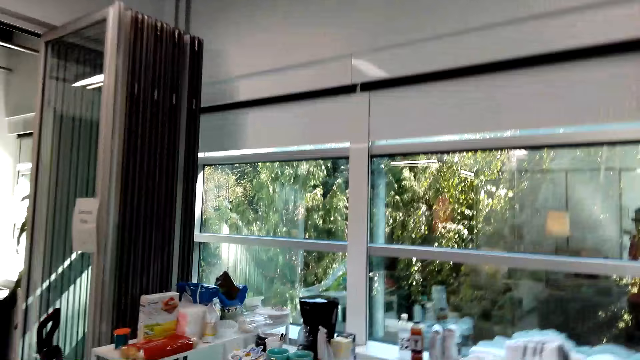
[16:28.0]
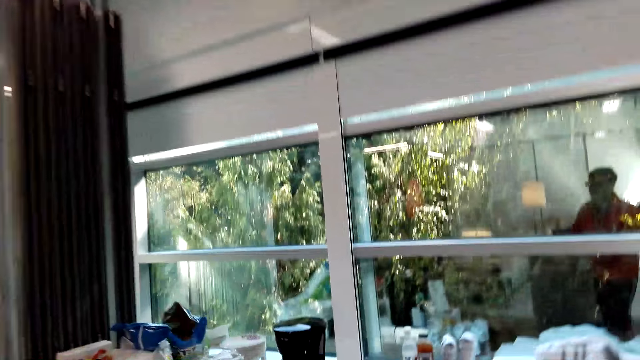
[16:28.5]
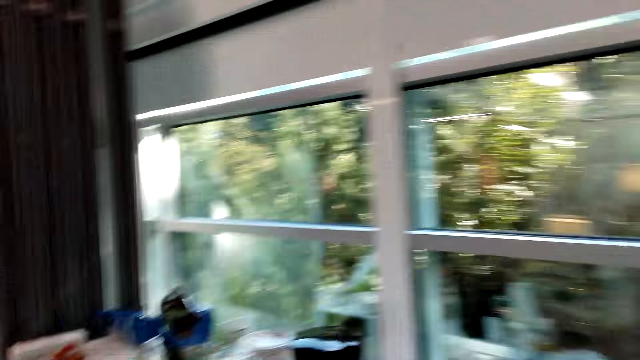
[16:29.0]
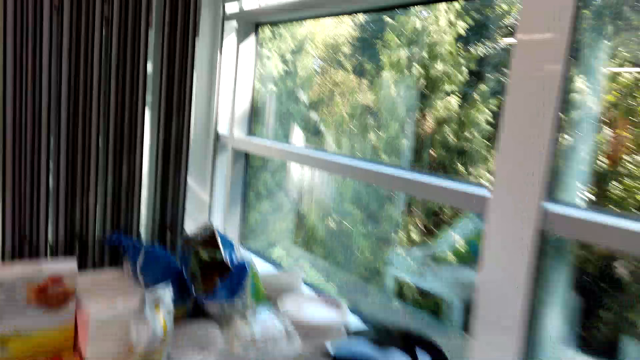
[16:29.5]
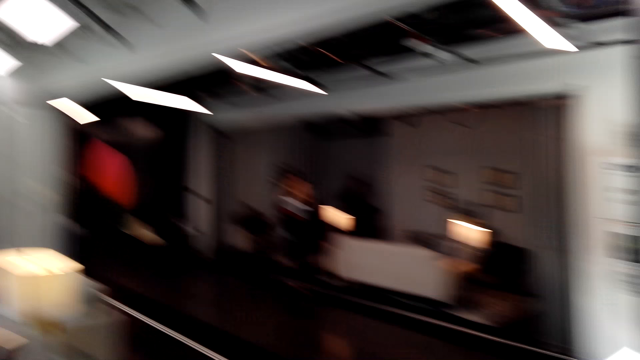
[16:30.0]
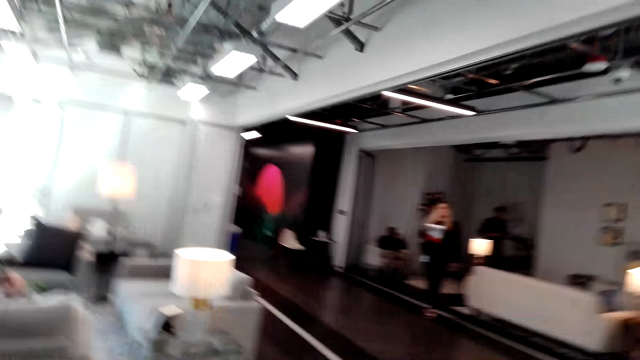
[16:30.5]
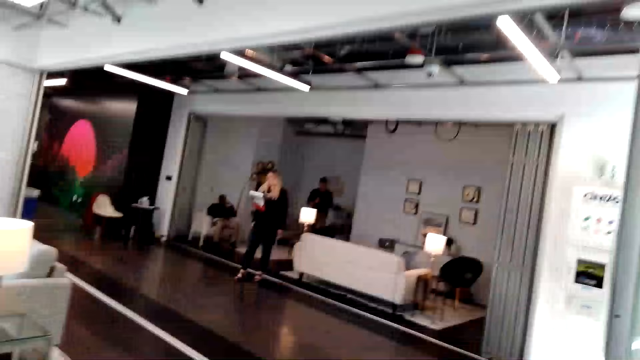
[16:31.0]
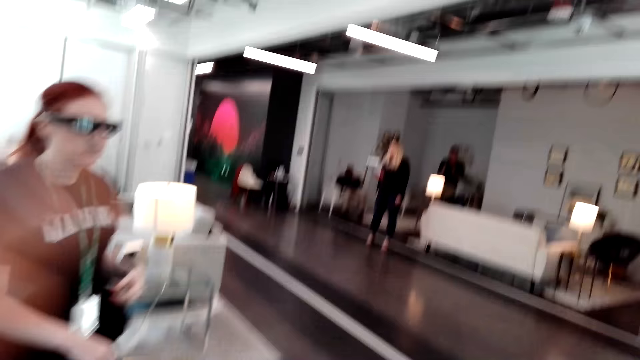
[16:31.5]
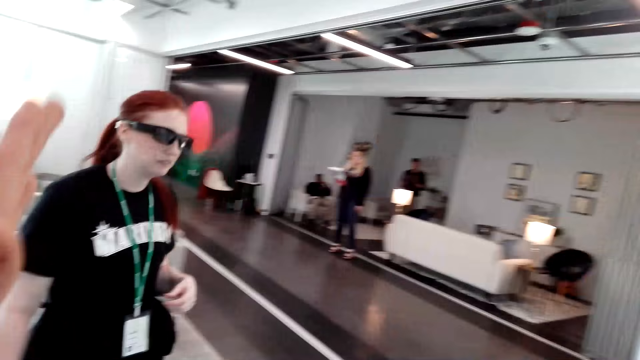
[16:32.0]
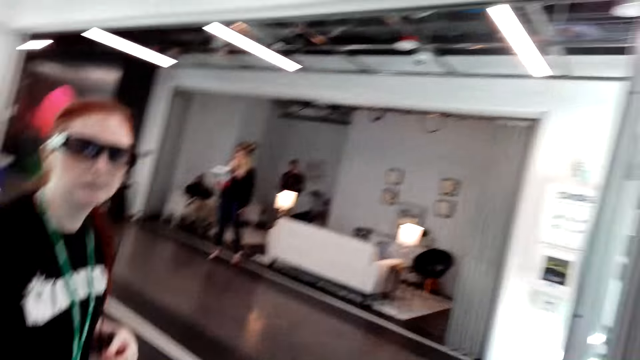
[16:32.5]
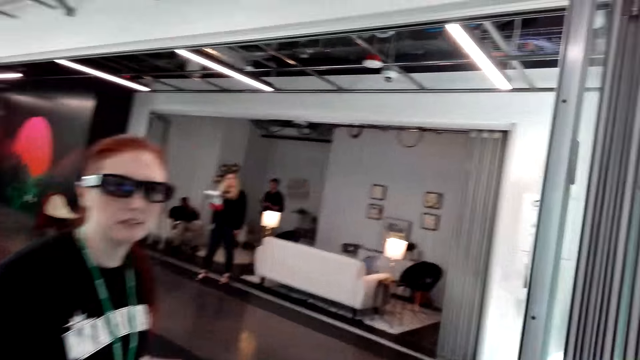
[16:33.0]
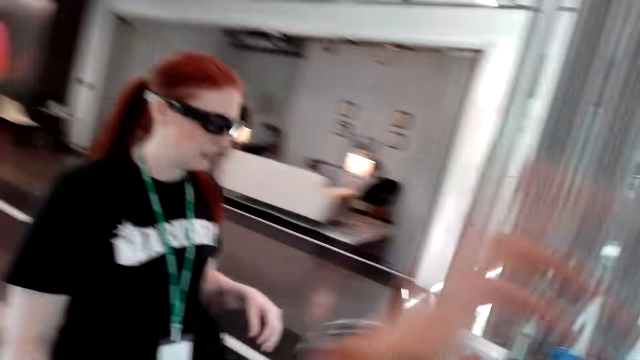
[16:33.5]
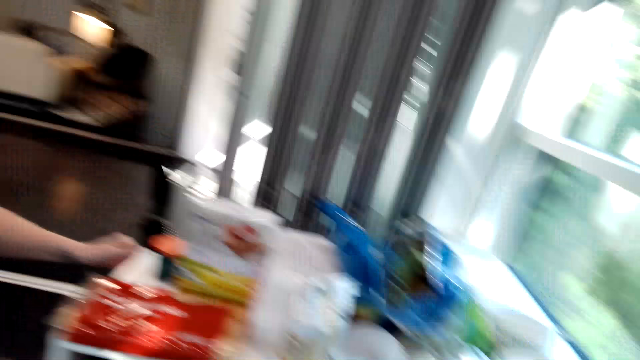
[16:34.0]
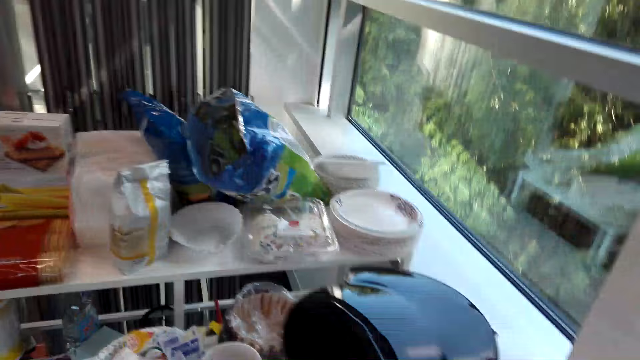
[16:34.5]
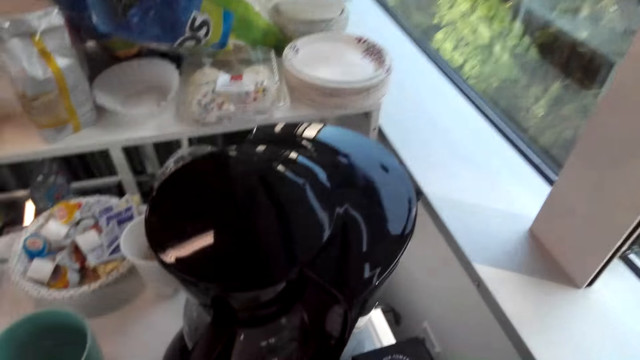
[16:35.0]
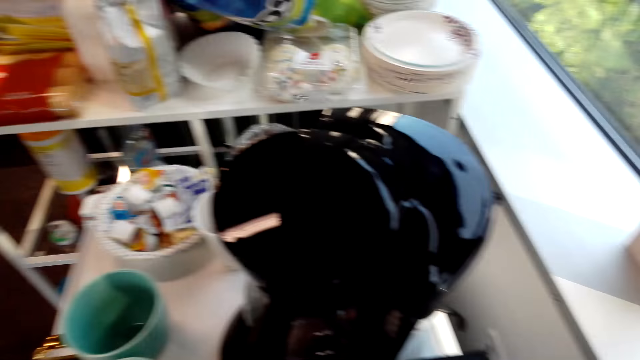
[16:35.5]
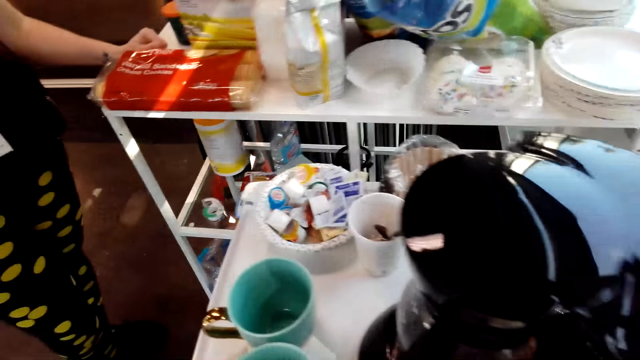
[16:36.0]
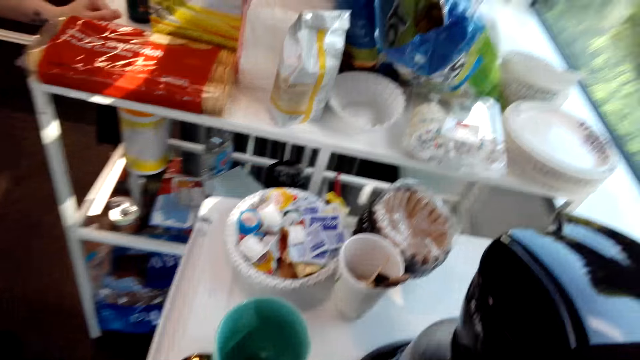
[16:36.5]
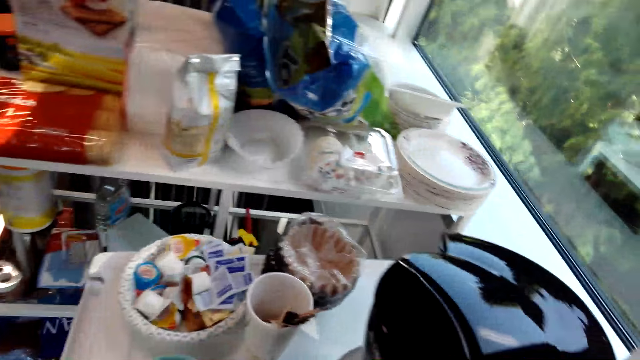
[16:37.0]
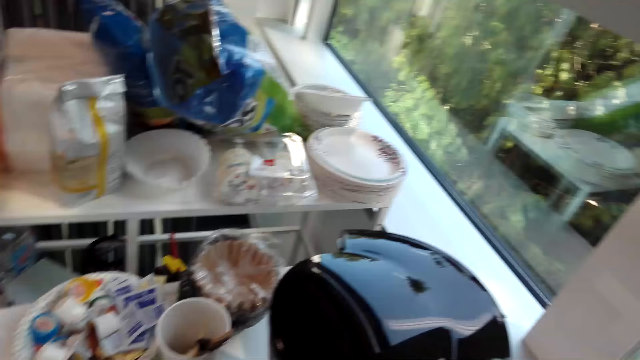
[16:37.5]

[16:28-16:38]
The camera wearer turns around and dialogues with the woman. The woman walks beside the camera wearer. The camera wearer opens the coffee maker. They stand beside the table.

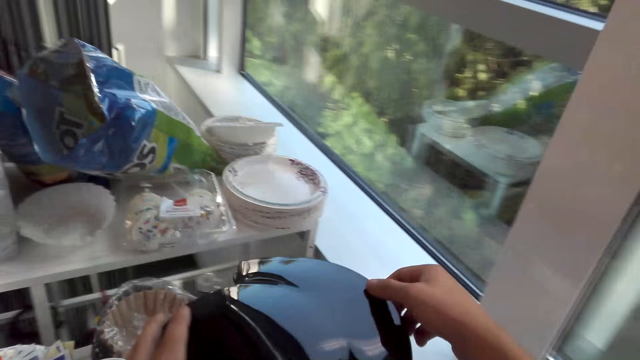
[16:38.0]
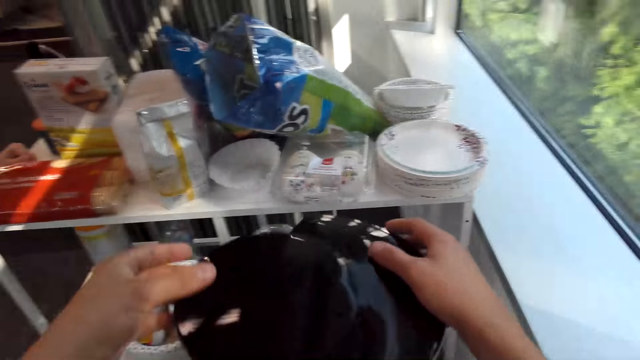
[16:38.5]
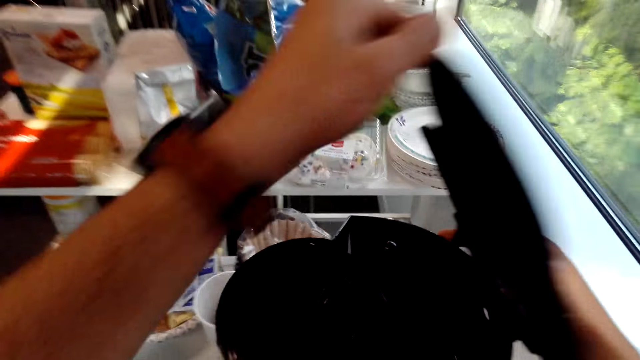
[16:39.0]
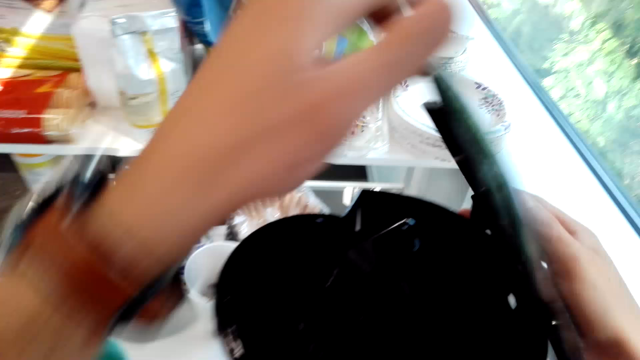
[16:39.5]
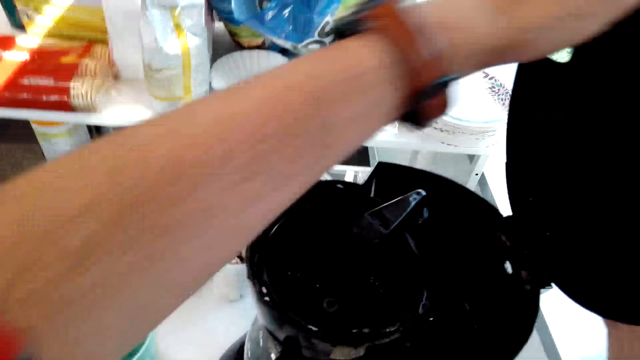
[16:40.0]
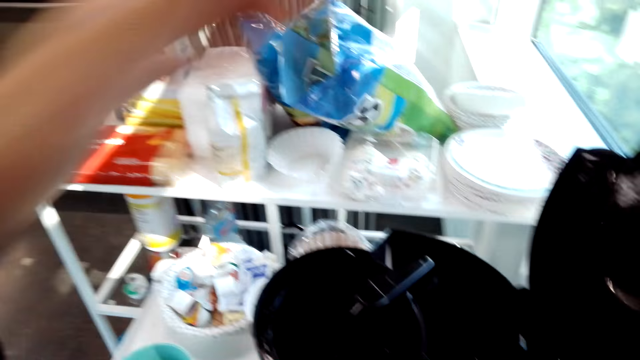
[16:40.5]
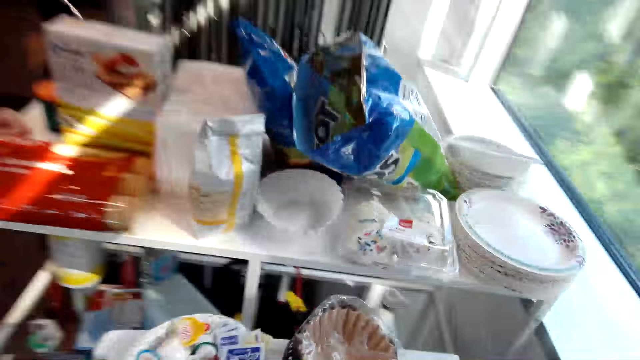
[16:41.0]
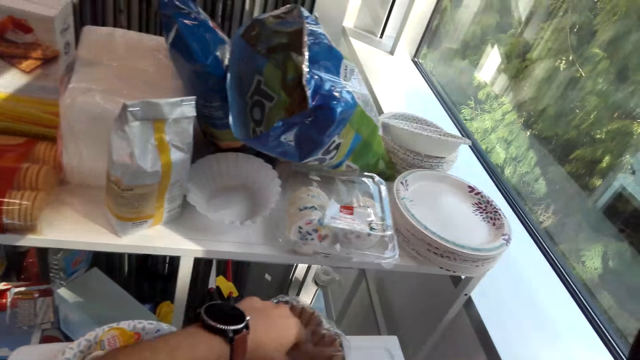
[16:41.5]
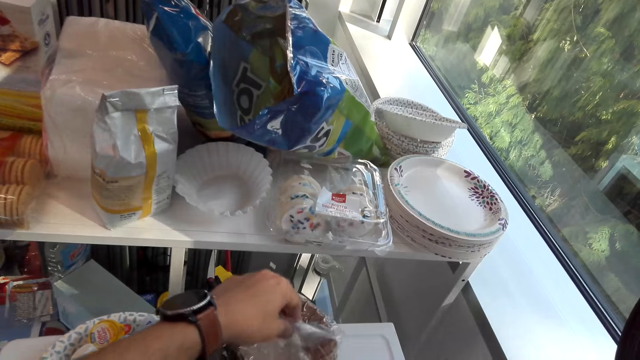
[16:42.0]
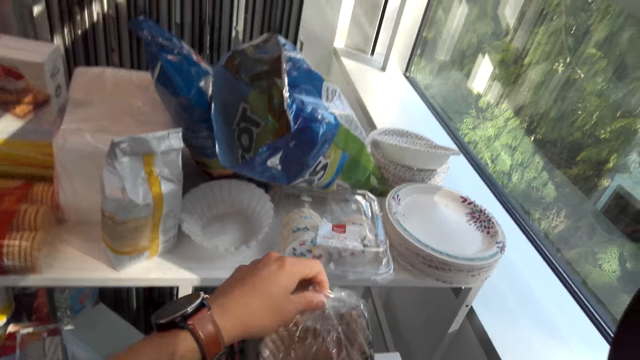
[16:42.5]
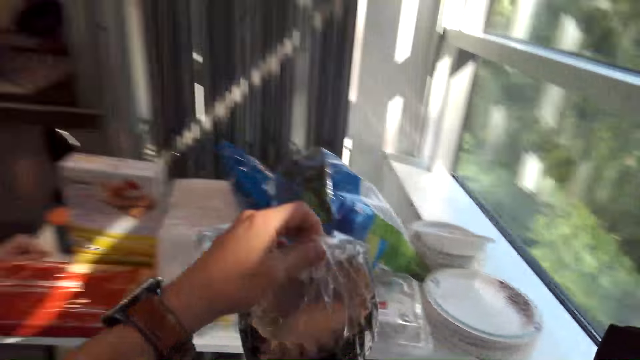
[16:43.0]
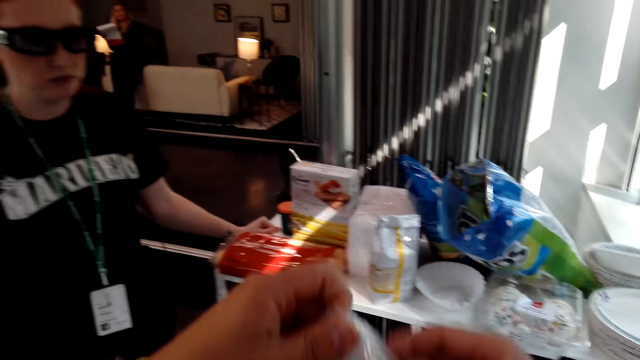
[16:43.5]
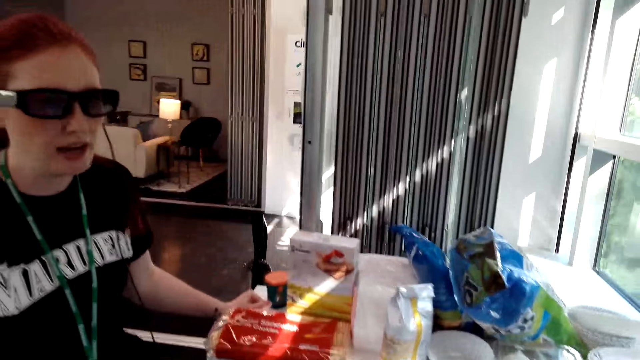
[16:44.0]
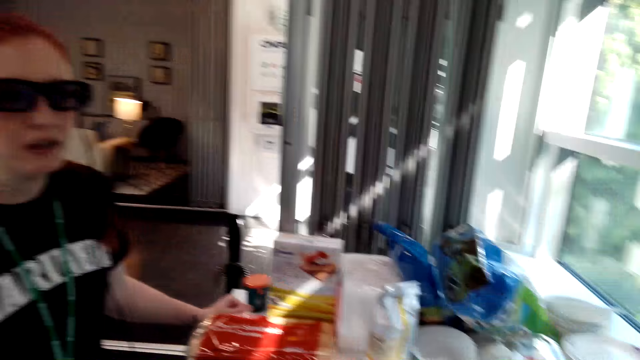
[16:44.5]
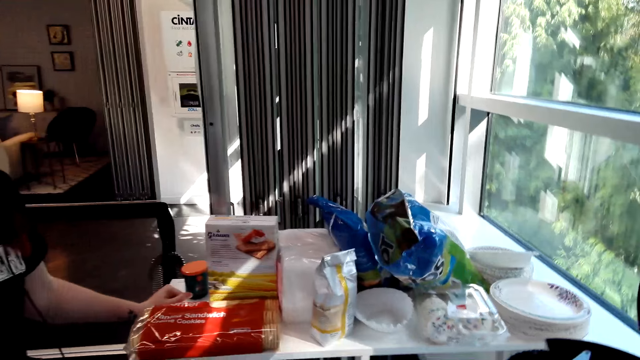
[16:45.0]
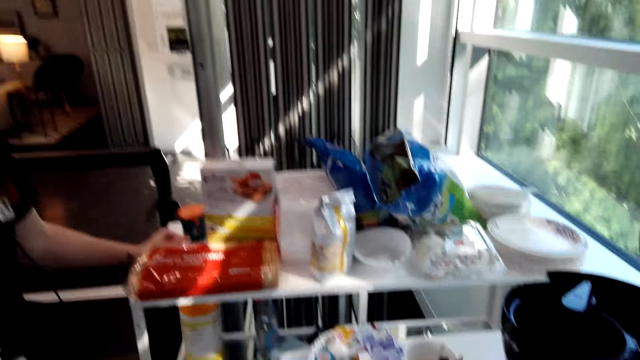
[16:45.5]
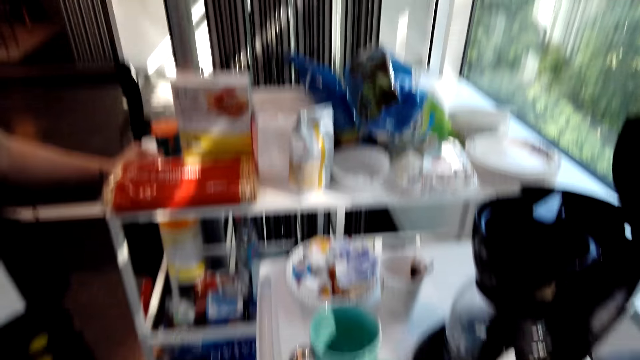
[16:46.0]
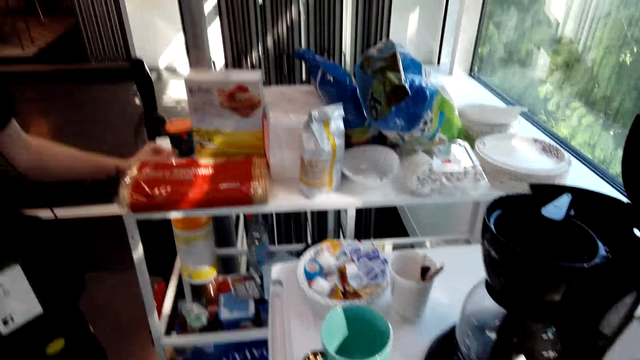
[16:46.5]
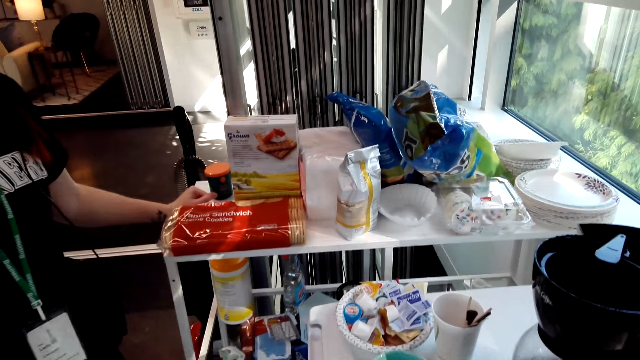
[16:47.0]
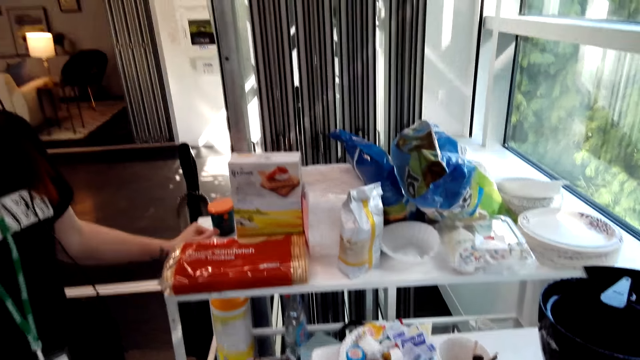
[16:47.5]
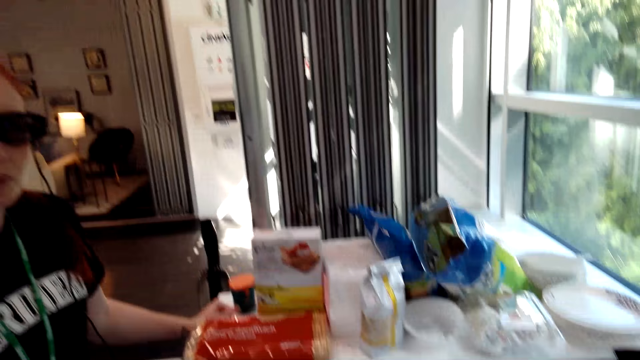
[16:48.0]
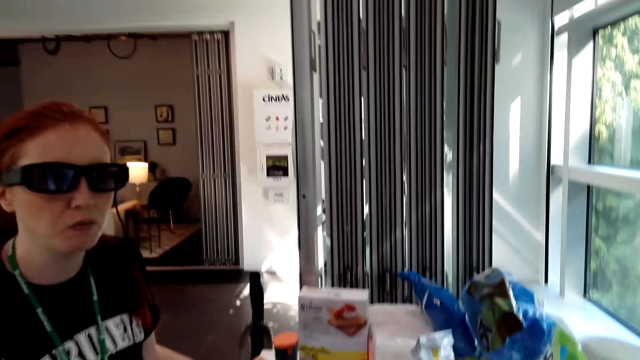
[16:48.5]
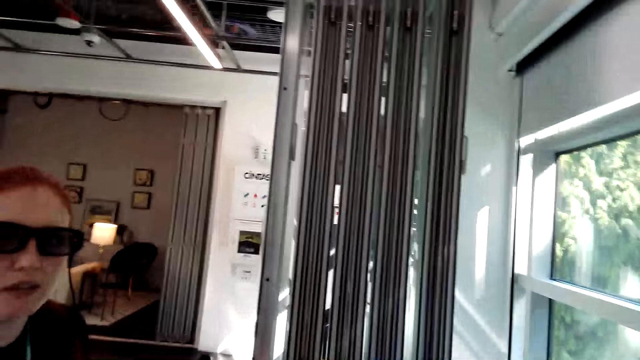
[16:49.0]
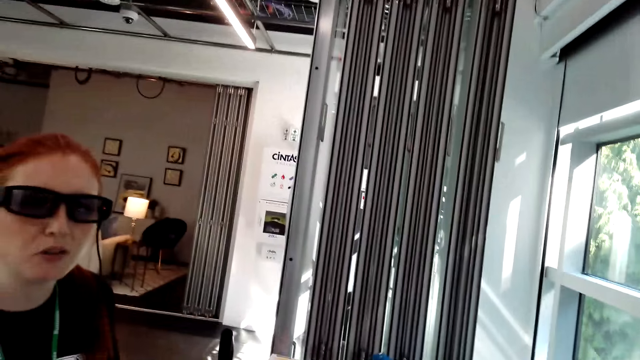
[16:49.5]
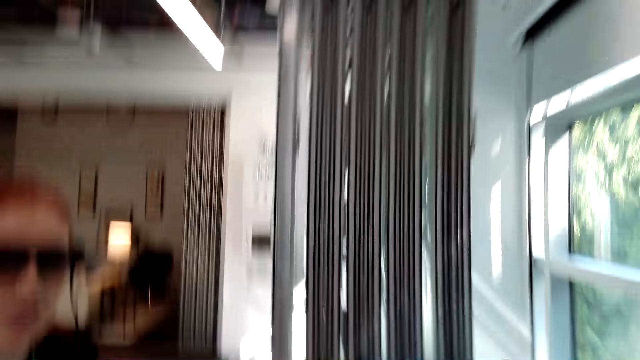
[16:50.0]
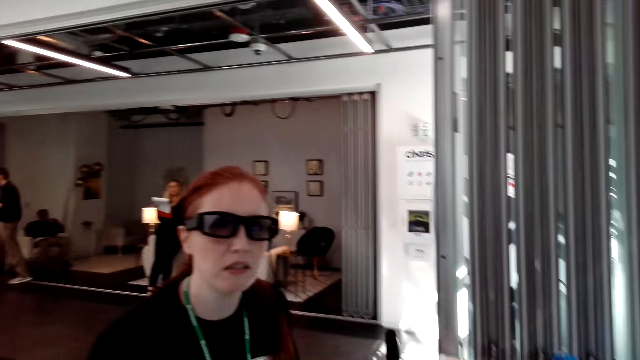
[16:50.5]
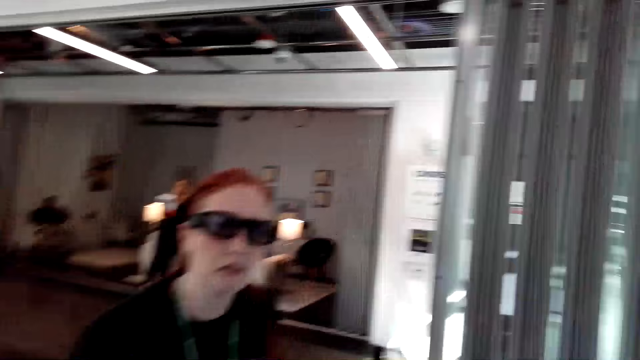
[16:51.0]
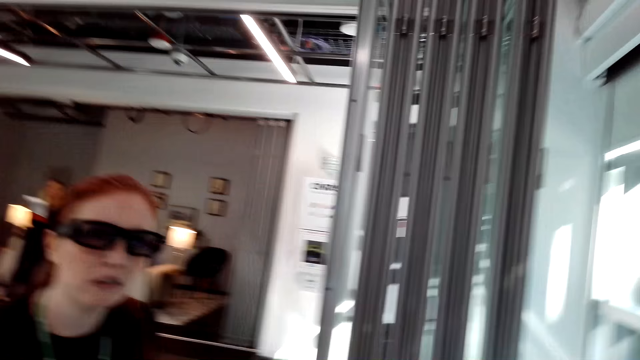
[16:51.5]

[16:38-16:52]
The camera wearer opens the boiler. They take a bag of coffee filters or plastic bag from the table. They hold the bag of coffee filters and dialogue with the woman. The woman talks to the camera wearer. The camera wearer dialogues with the woman again.
